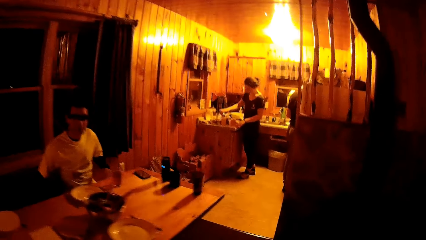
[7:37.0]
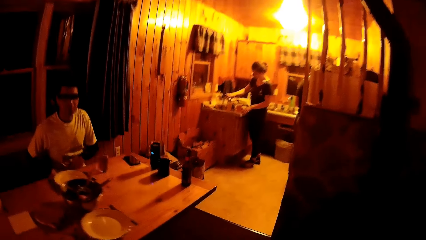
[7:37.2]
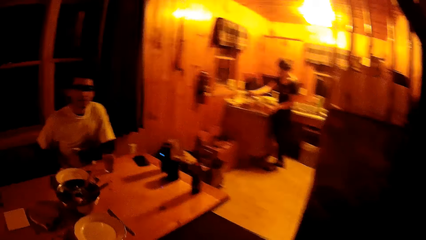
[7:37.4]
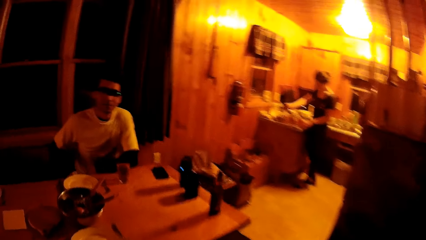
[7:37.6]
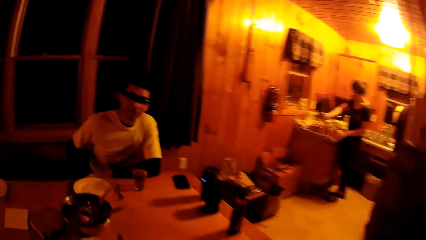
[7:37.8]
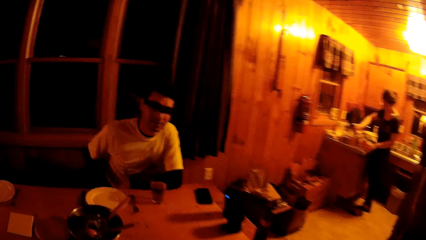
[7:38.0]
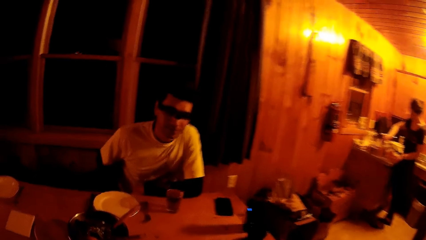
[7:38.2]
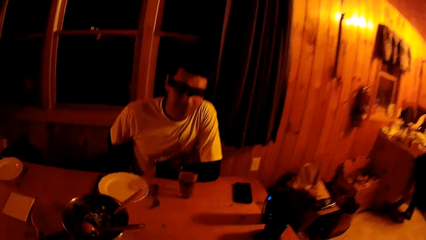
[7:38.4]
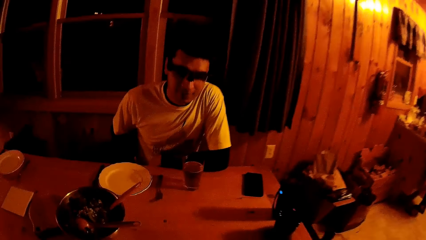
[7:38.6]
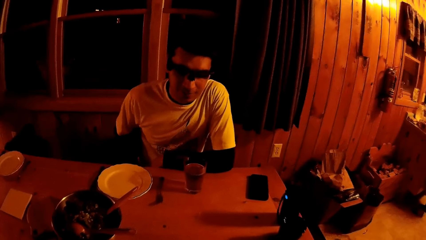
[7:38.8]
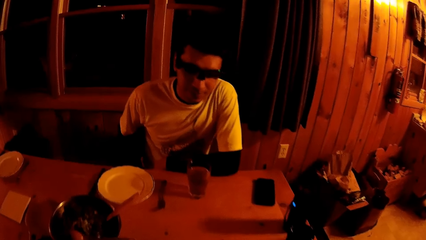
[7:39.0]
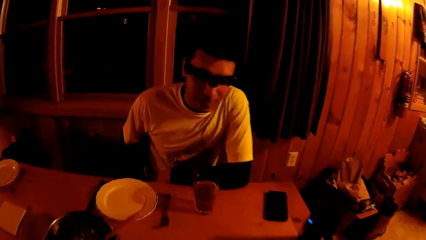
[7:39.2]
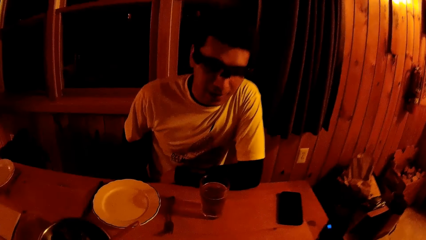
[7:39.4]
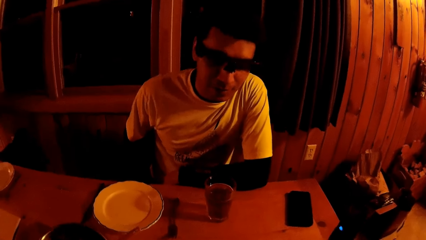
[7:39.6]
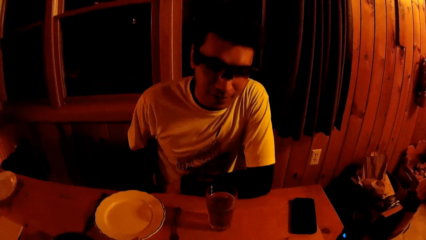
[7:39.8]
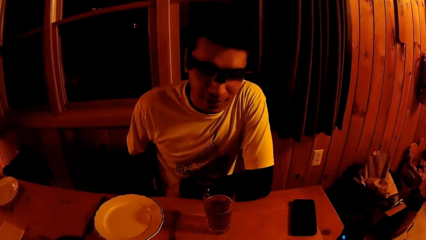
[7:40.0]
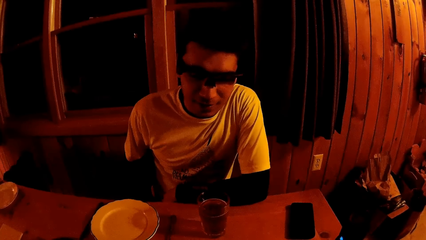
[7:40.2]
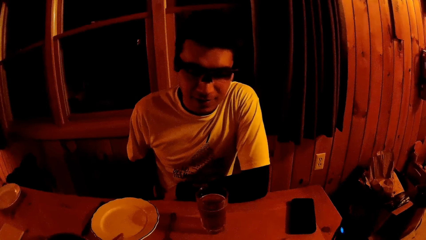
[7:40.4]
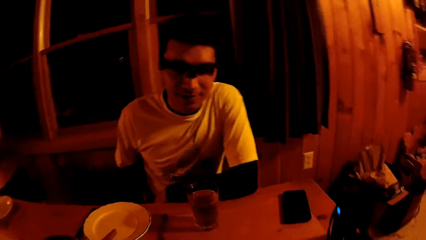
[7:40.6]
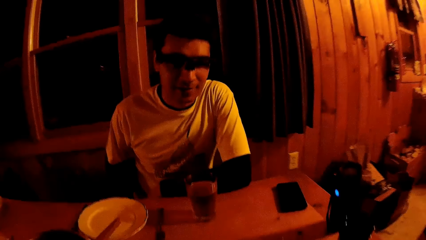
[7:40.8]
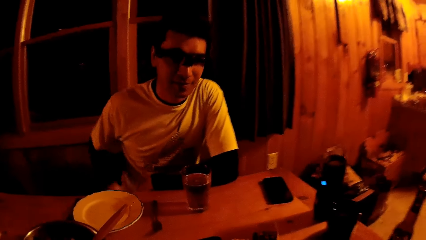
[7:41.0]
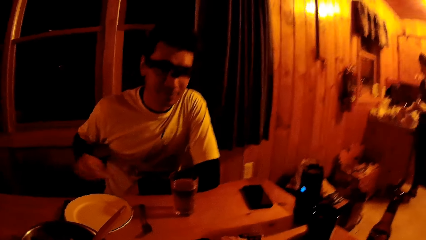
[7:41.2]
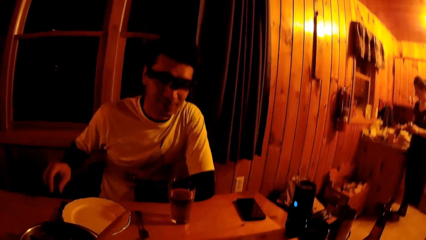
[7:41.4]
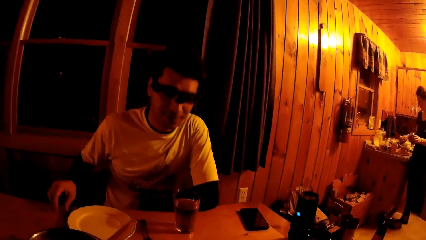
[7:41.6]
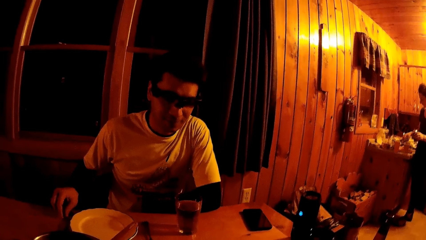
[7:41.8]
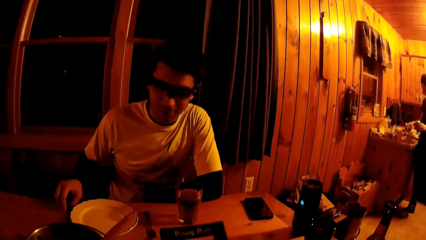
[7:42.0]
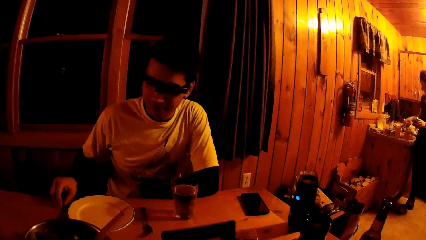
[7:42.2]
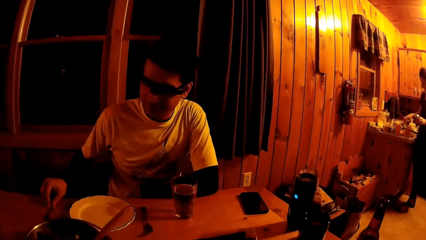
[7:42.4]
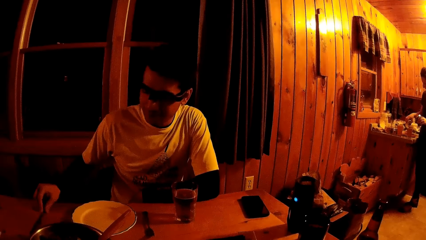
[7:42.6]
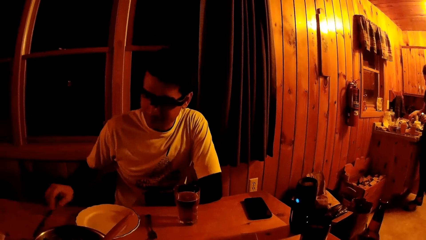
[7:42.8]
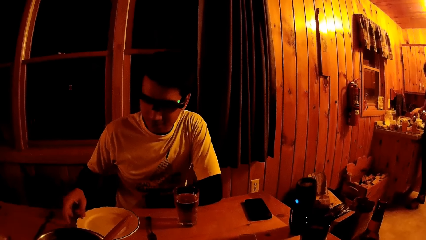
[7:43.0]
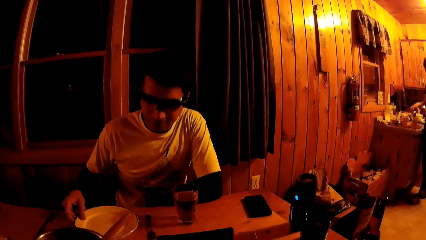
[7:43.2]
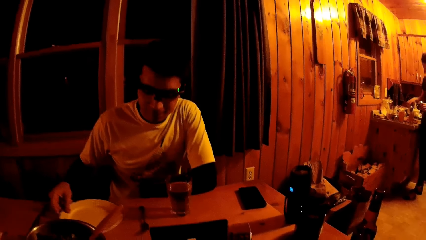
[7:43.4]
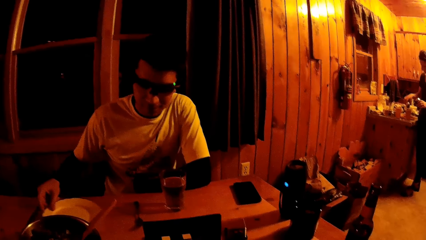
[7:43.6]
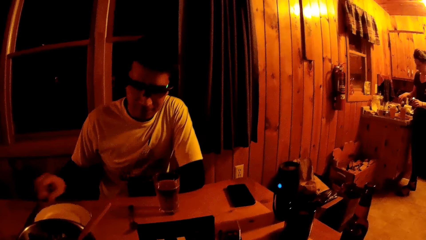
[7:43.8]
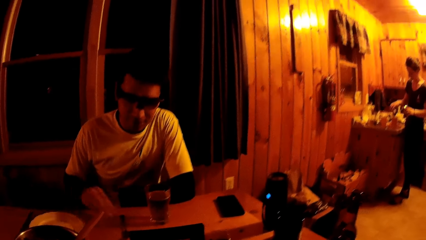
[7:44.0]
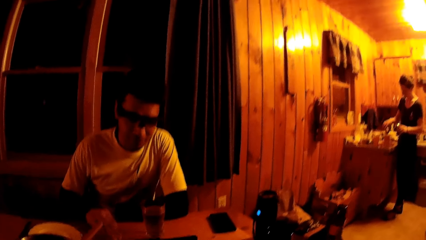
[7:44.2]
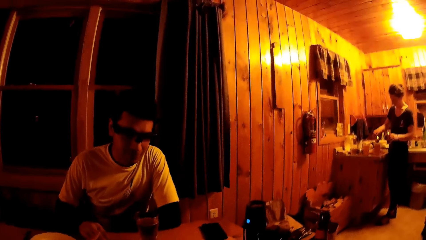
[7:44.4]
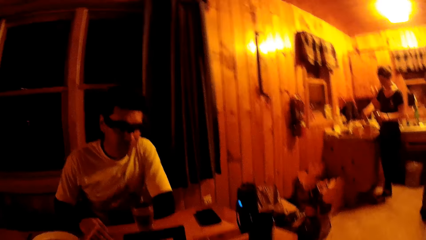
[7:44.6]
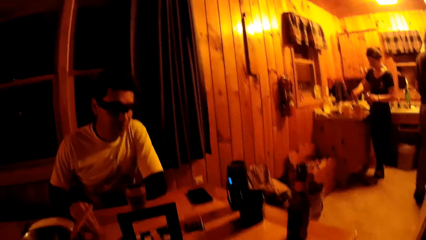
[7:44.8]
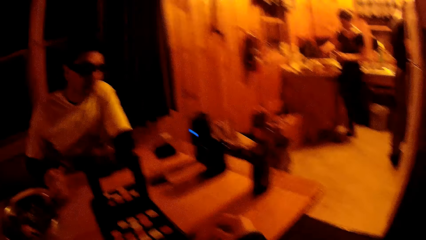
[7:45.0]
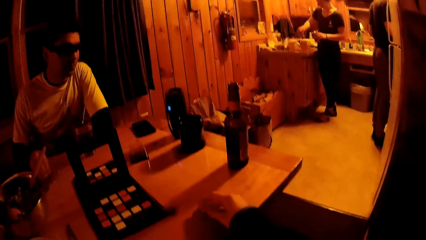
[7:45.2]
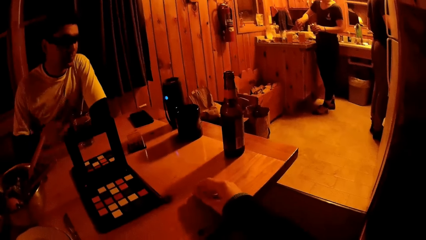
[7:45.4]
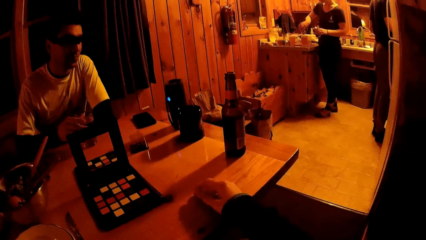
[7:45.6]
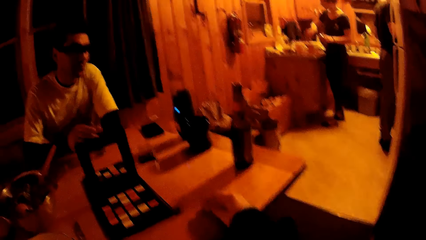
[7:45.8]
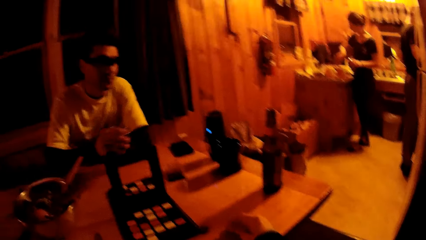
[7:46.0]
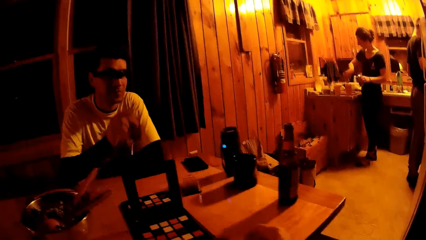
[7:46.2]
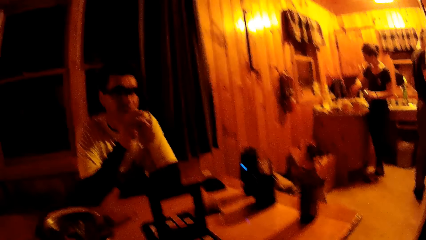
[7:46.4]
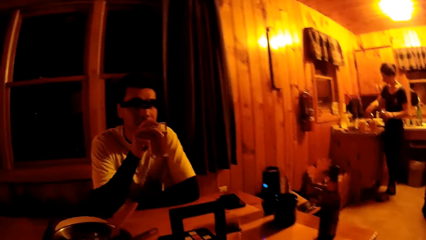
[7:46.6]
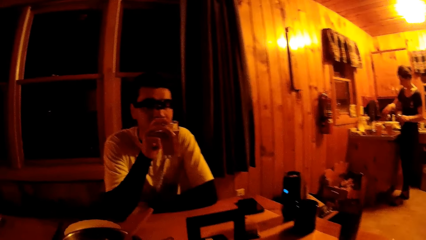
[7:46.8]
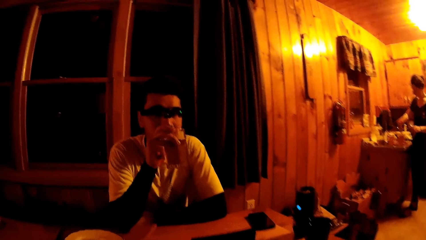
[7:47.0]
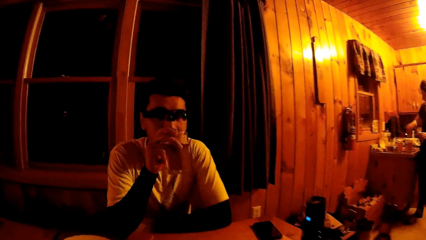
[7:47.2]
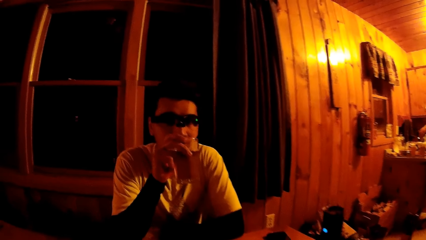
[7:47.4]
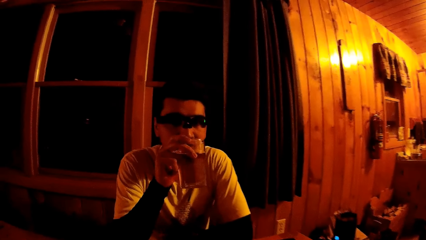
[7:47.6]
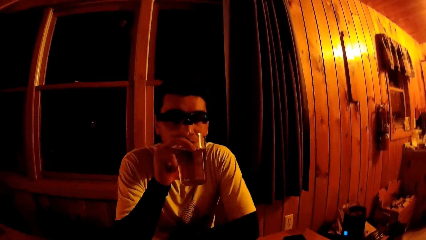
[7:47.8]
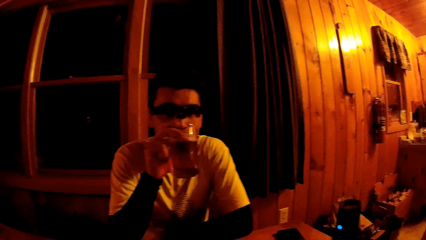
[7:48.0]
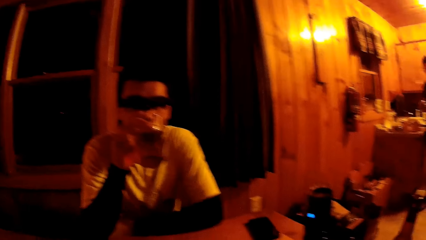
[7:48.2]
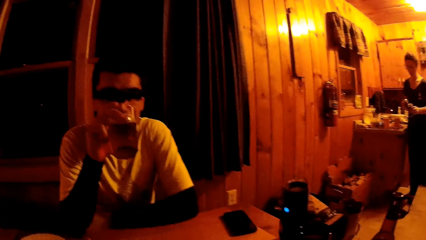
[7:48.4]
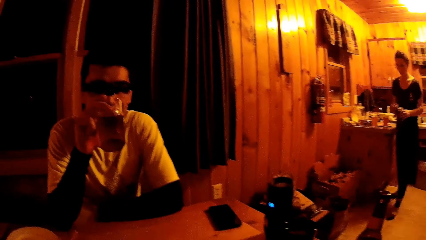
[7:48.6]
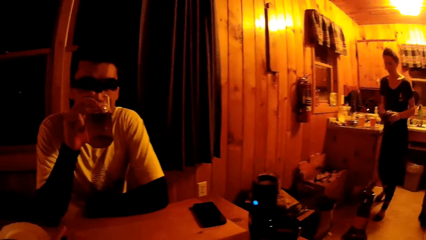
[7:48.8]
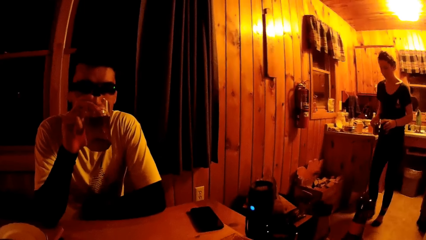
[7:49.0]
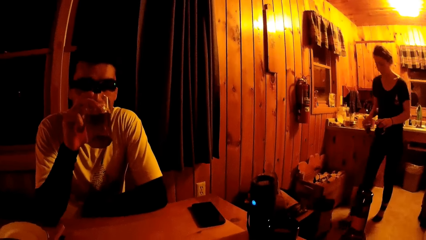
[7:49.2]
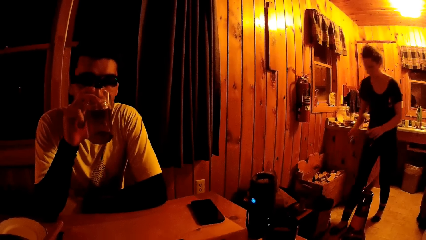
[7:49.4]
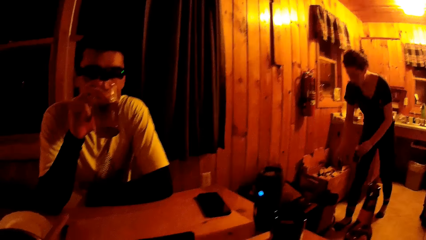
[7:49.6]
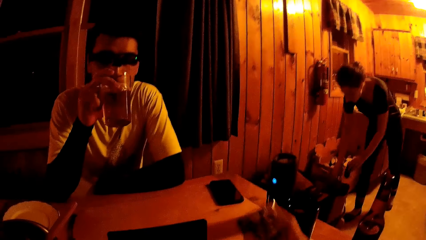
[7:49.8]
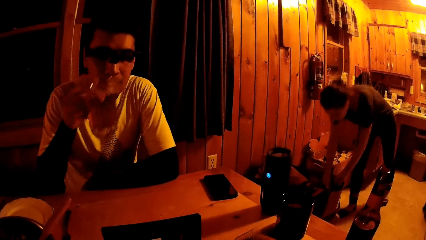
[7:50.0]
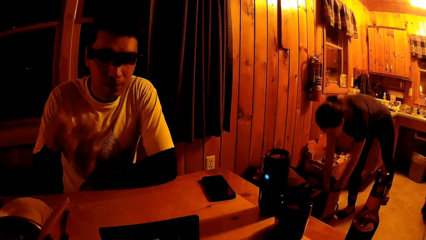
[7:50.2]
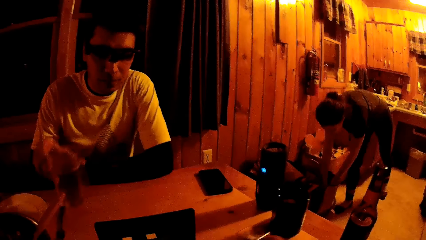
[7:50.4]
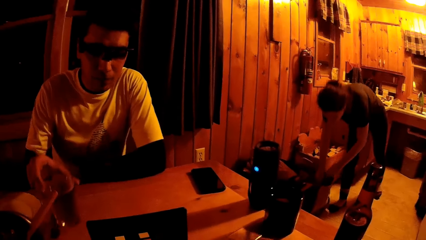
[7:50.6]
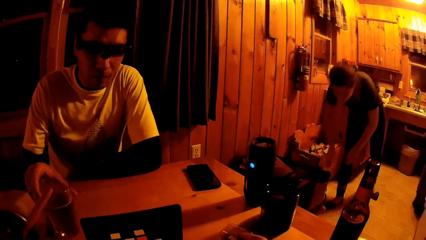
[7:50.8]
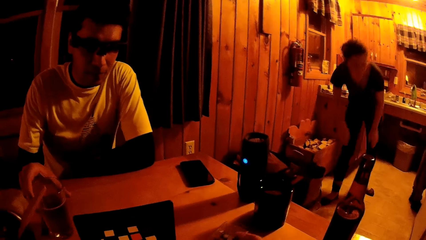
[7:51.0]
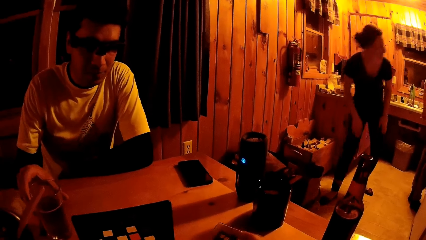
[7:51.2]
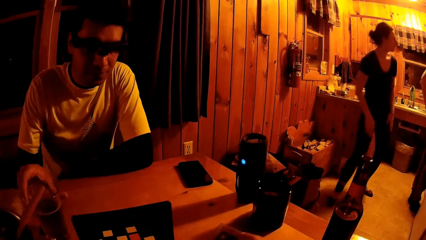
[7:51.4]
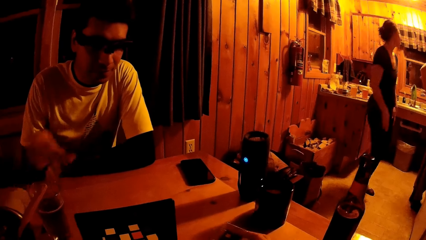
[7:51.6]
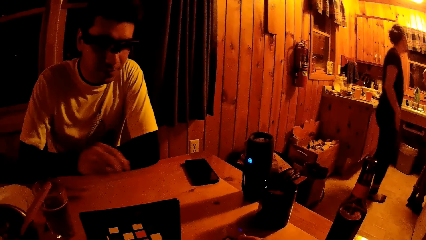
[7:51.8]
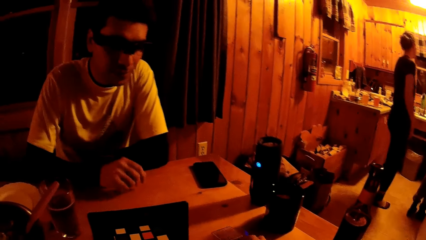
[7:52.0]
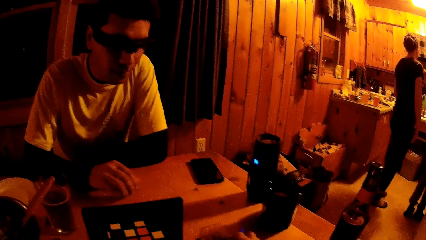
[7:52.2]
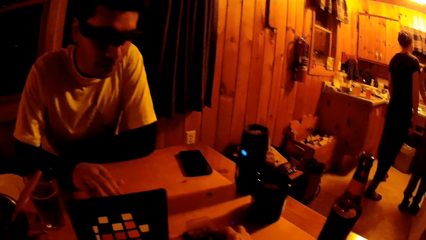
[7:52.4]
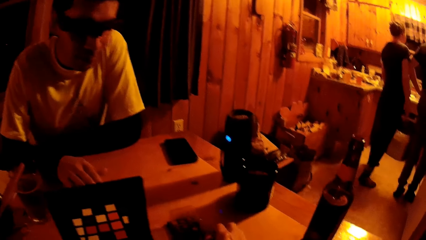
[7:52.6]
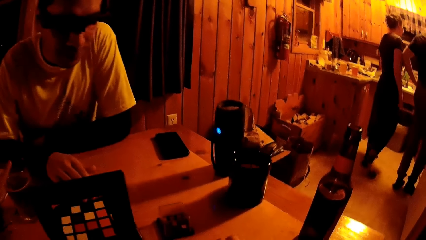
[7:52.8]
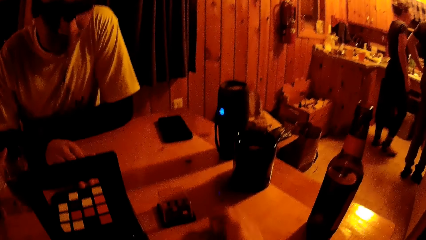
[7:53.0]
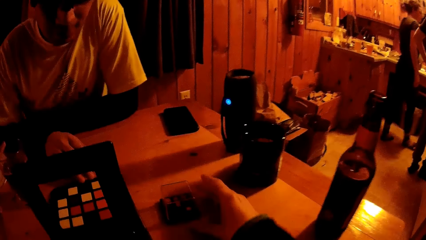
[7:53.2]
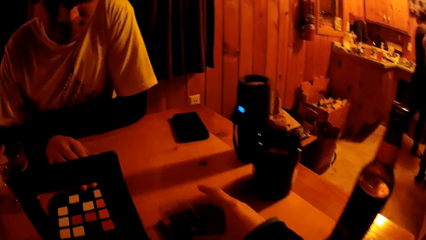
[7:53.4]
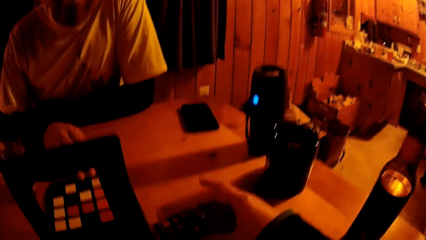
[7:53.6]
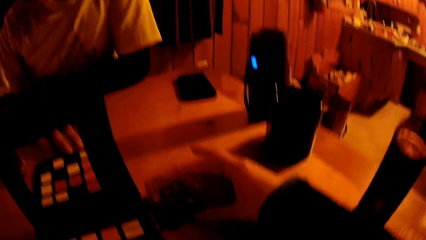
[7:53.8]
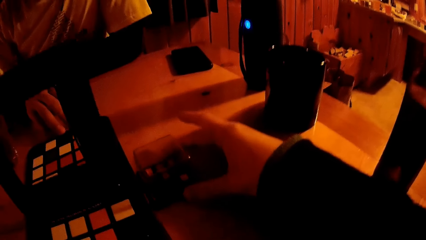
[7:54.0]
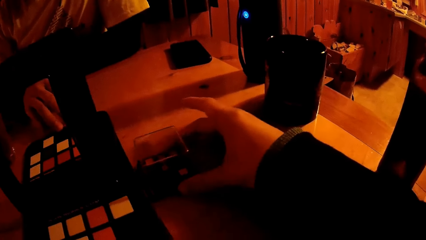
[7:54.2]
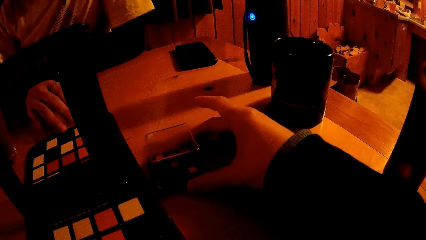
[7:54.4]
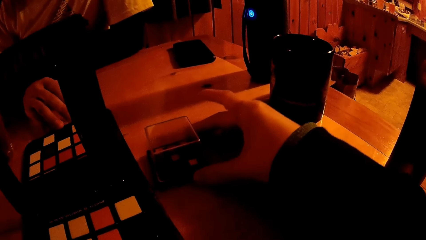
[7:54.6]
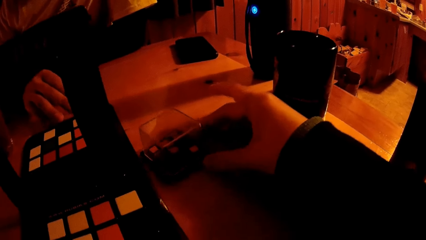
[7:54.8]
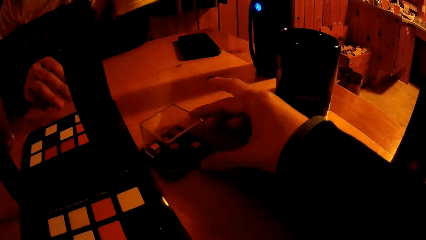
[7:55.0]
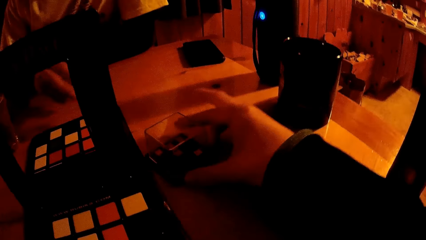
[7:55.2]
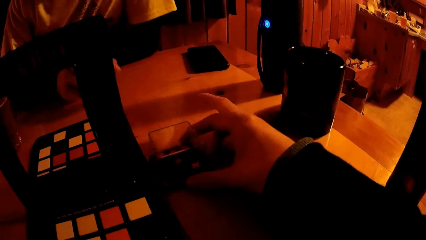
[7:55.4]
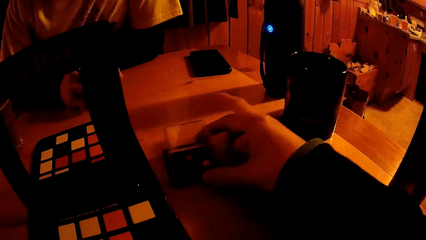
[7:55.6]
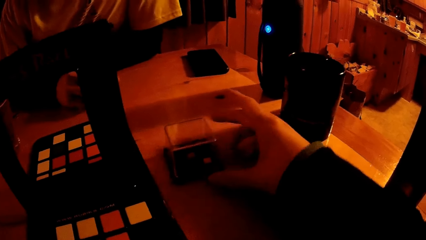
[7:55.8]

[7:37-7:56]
A woman pours liquid from a can in her right hand into the cups on the countertop. A man moves a knife on the table with his right hand. The man moves the plate on the table with his right hand. The man moves a spoon on the table with his right hand. The man picks up the cup on the table with his right hand. The man drinks from the cup in his right hand. The camera wearer shakes a game part with her right hand. The woman drops the can in her right hand in a bag on the floor. The camera wearer drops the game part on the table with her right hand. She moves the game part on the table with her right hand. She touches a box.
